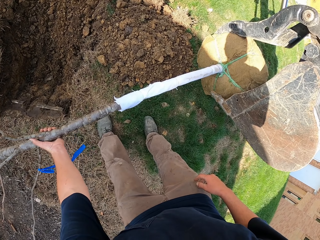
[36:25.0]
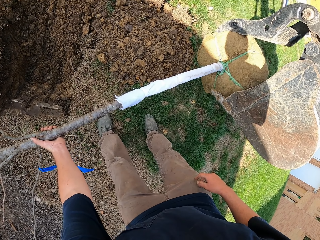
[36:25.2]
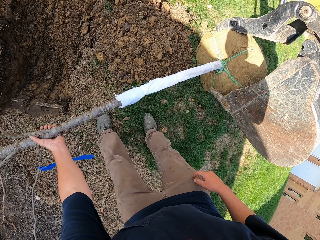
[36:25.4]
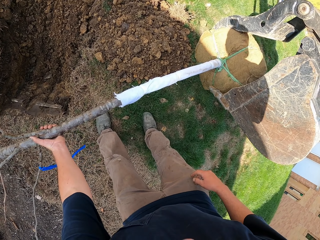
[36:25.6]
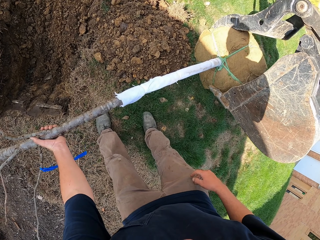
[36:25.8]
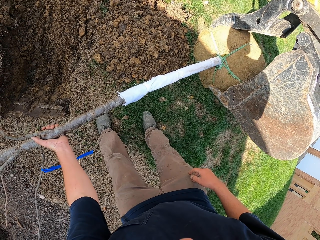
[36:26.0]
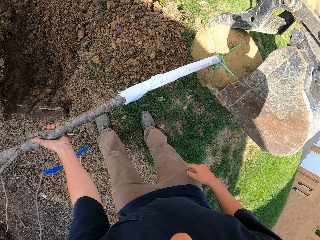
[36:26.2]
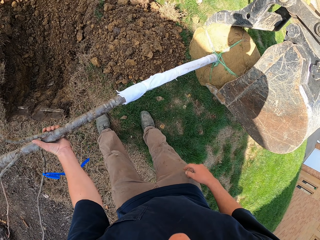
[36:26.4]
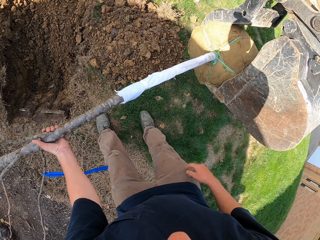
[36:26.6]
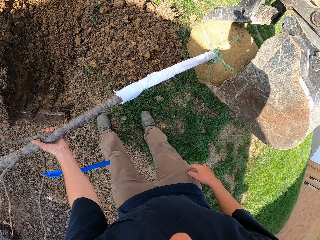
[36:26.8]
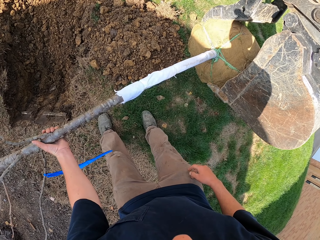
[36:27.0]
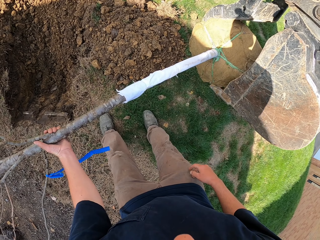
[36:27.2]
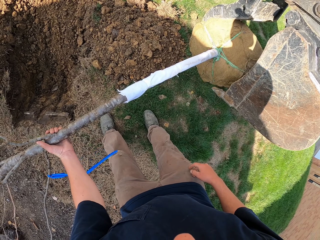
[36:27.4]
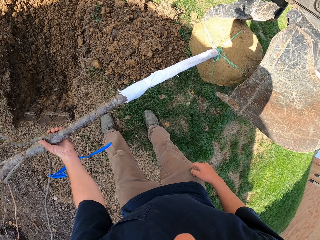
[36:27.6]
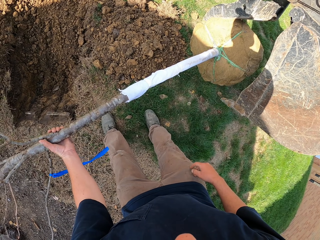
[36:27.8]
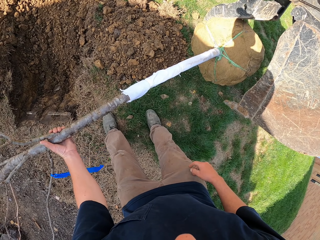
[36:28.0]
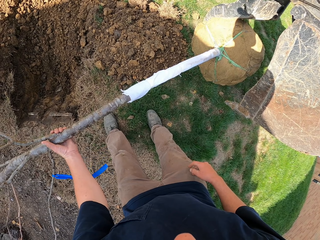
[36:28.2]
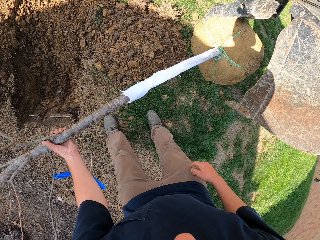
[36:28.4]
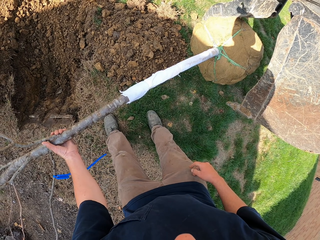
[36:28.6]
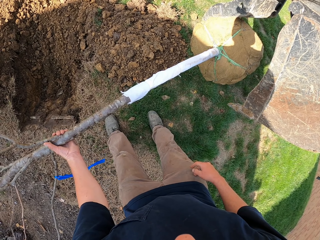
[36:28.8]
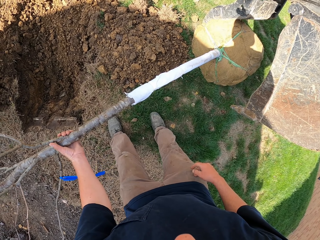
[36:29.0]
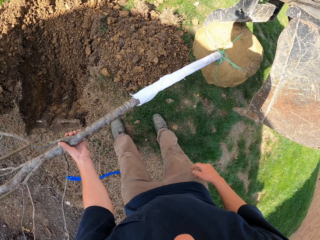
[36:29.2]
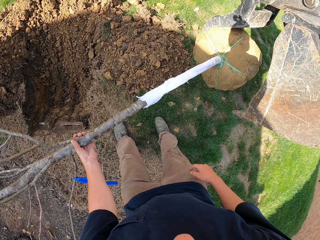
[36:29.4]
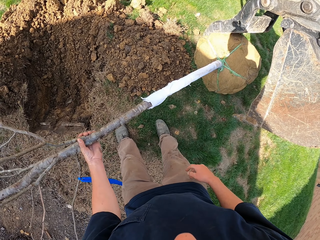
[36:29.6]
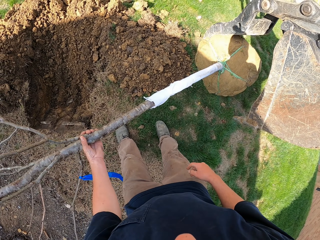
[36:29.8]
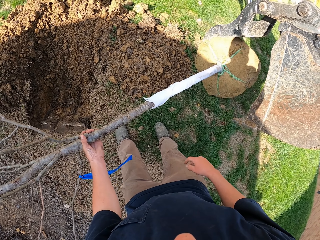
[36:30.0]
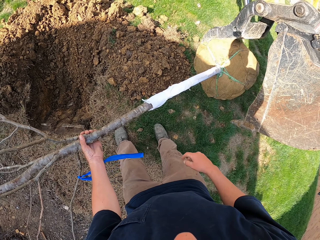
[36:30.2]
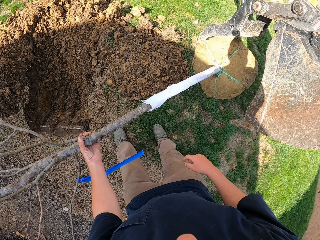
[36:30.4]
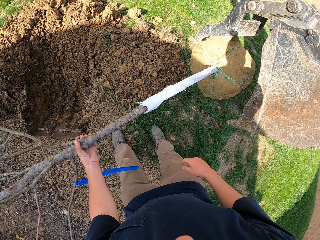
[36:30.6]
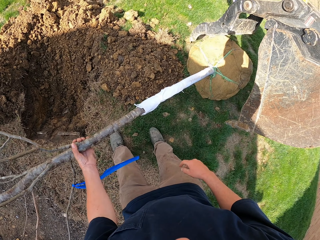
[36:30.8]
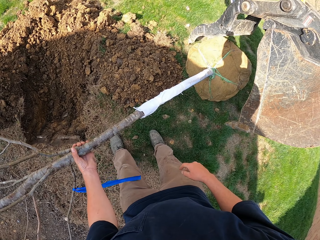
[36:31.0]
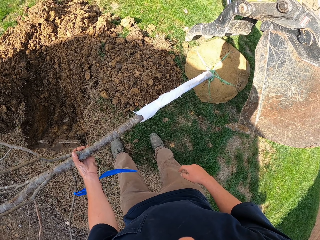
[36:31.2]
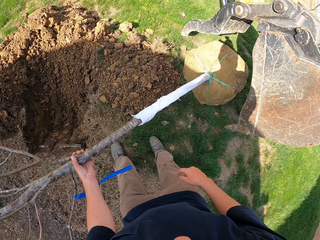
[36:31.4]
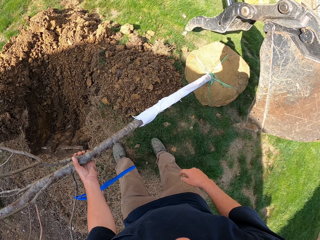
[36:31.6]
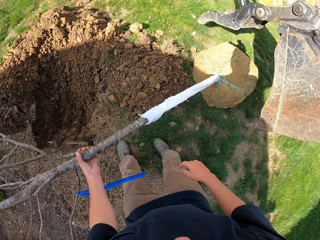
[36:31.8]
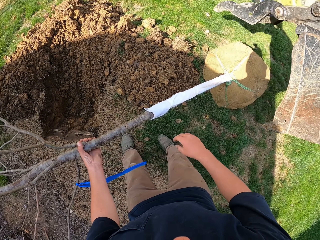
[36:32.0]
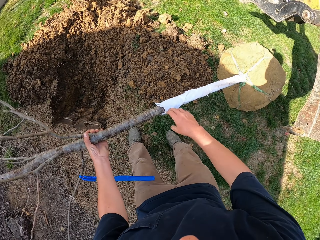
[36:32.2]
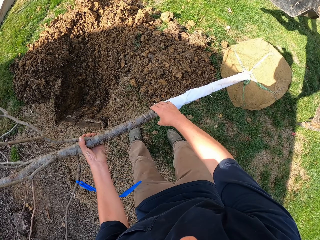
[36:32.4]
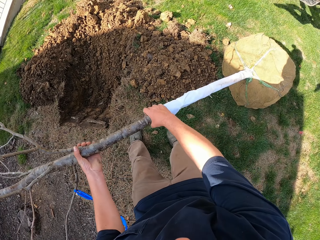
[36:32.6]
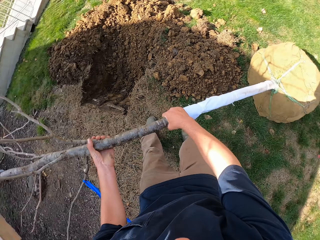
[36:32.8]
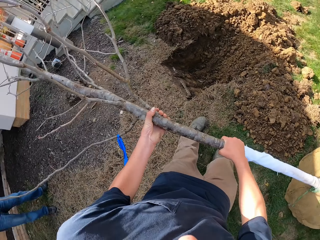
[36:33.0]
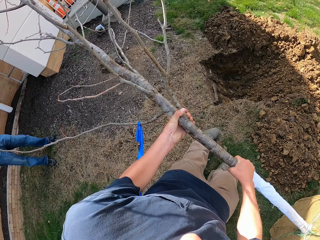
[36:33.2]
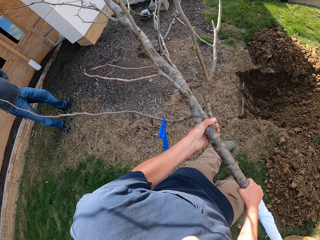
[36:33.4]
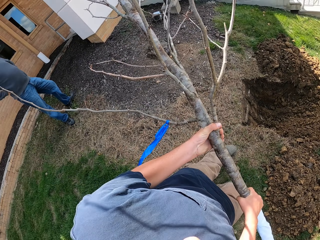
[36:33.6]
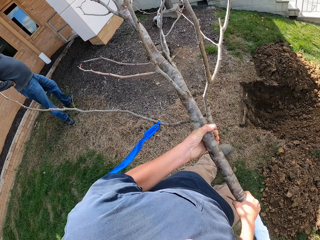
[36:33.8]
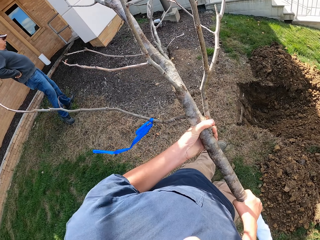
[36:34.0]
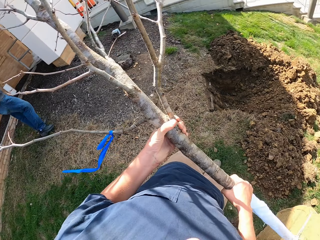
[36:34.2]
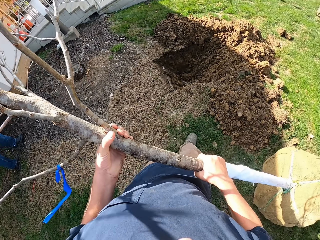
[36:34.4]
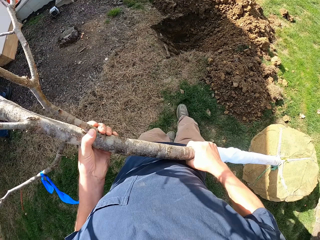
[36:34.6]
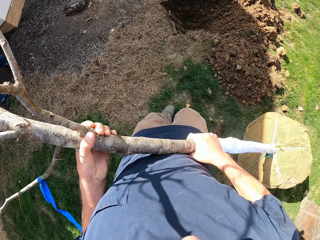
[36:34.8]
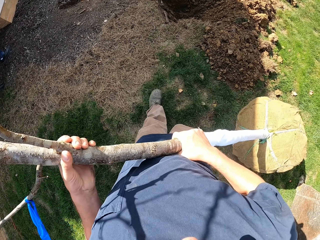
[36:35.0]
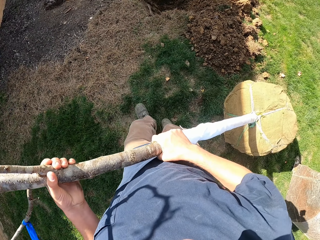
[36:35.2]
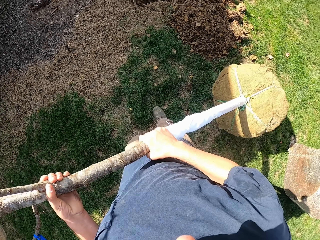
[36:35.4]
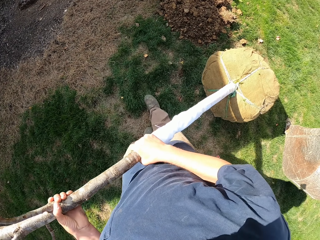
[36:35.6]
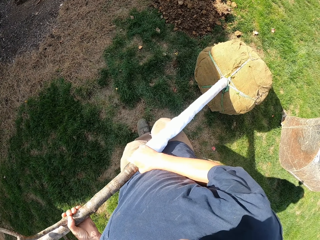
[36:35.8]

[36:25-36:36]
The camera wearer carries the tree.

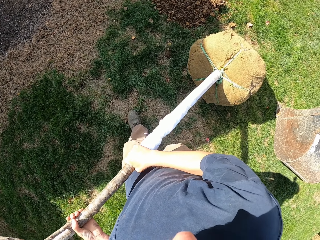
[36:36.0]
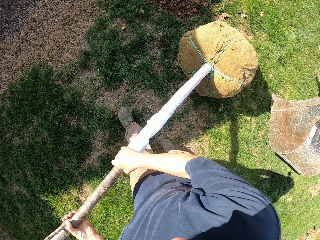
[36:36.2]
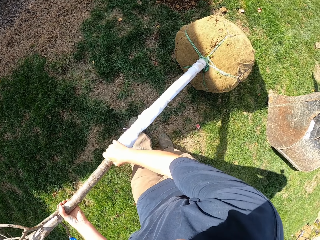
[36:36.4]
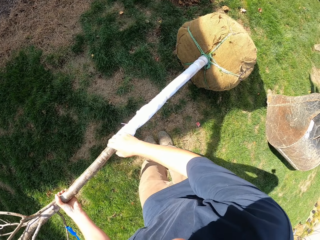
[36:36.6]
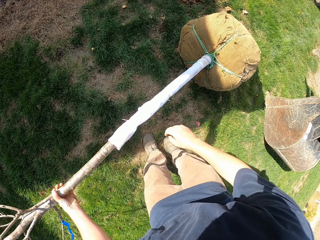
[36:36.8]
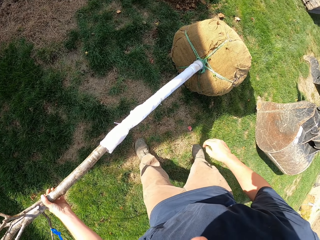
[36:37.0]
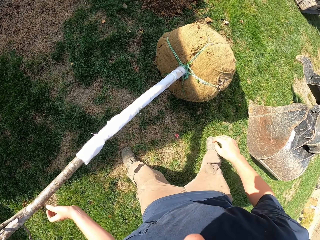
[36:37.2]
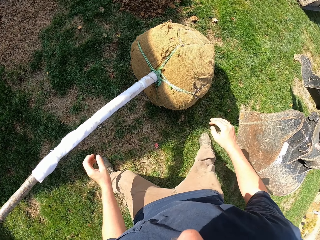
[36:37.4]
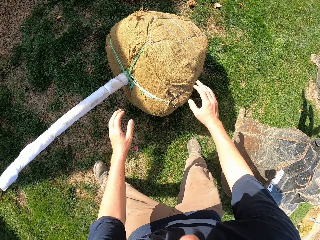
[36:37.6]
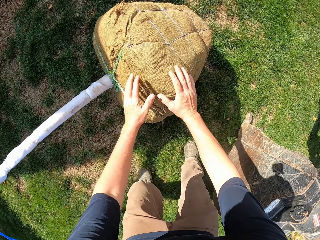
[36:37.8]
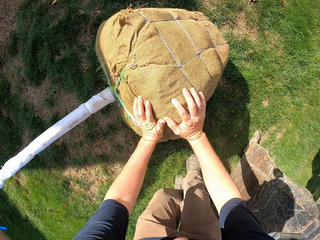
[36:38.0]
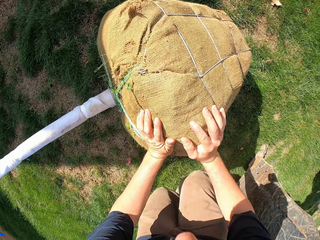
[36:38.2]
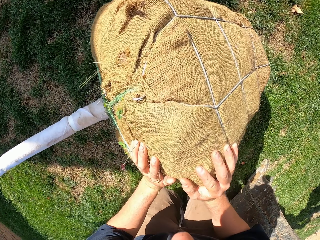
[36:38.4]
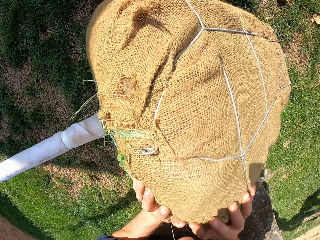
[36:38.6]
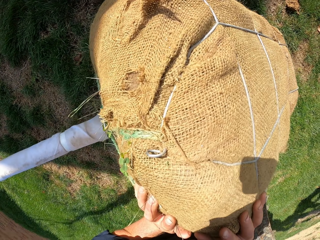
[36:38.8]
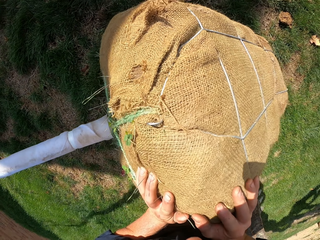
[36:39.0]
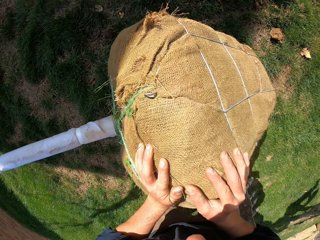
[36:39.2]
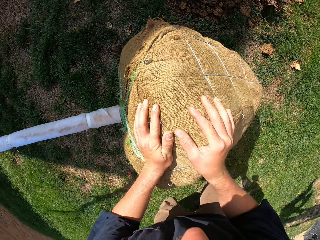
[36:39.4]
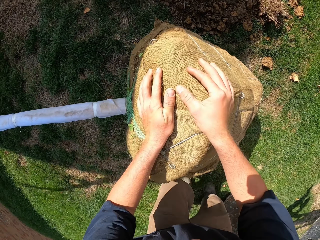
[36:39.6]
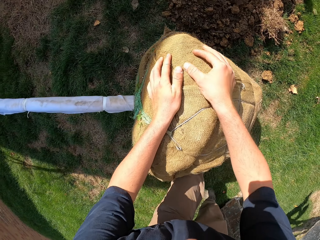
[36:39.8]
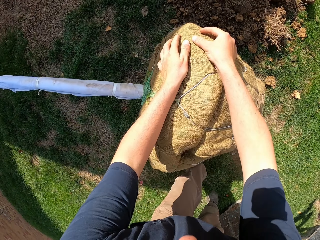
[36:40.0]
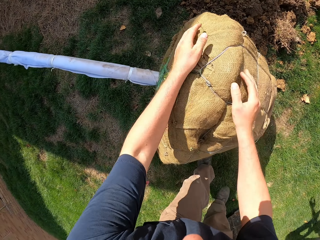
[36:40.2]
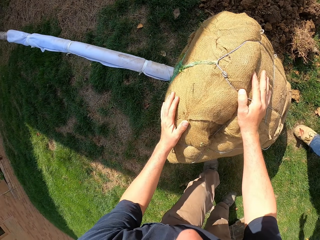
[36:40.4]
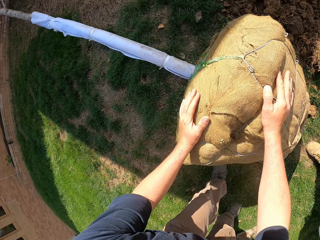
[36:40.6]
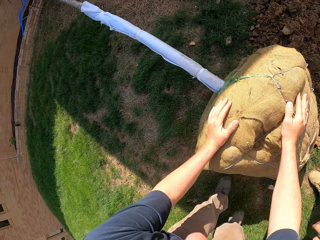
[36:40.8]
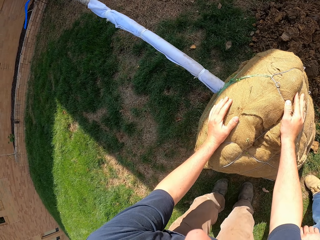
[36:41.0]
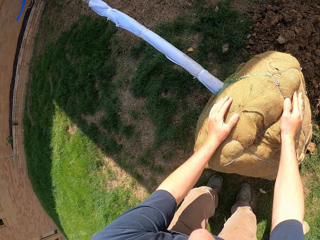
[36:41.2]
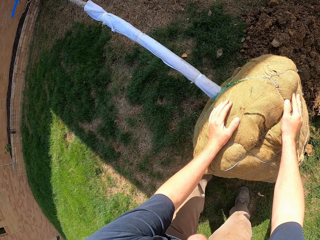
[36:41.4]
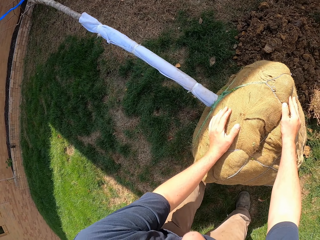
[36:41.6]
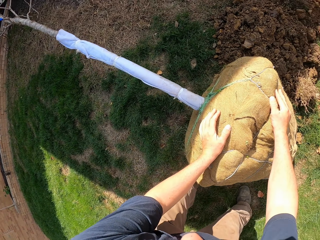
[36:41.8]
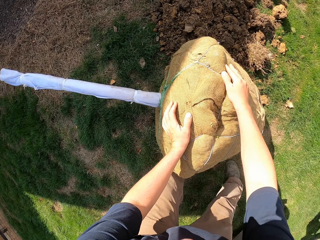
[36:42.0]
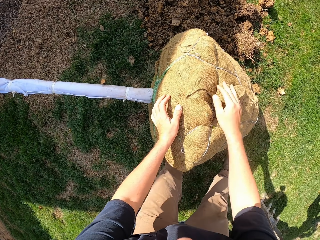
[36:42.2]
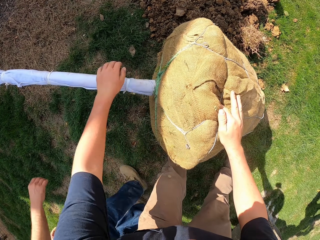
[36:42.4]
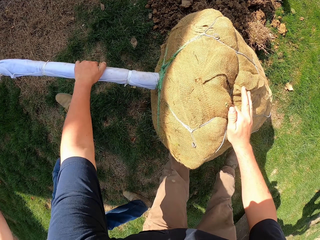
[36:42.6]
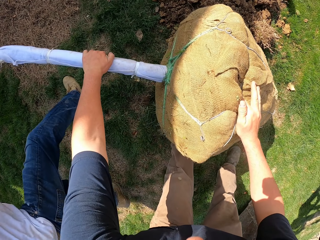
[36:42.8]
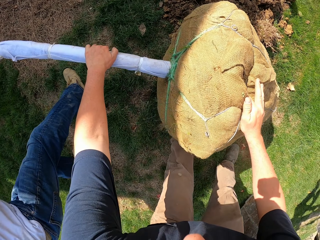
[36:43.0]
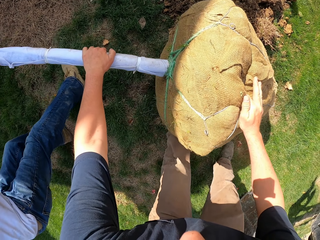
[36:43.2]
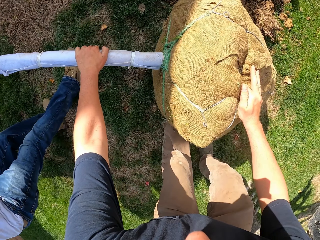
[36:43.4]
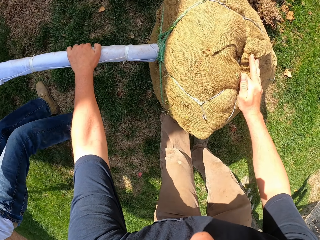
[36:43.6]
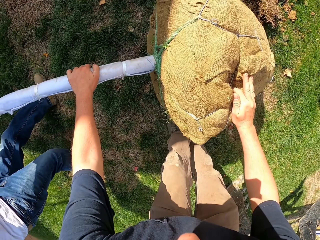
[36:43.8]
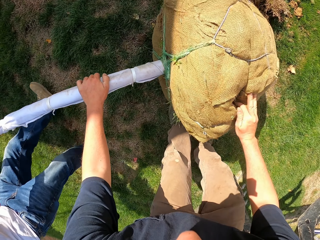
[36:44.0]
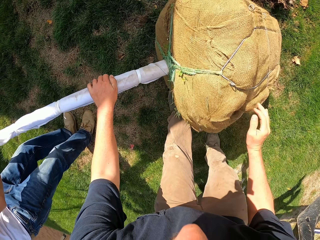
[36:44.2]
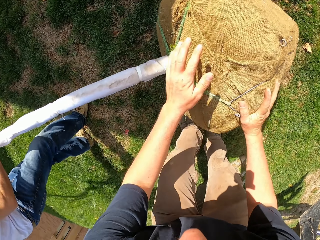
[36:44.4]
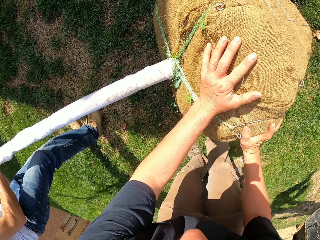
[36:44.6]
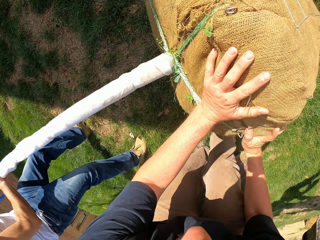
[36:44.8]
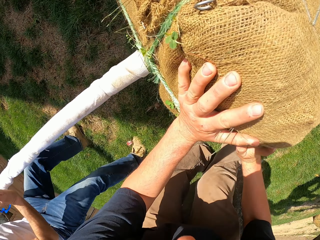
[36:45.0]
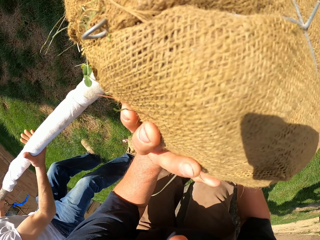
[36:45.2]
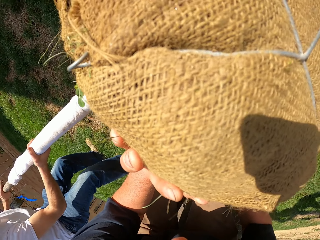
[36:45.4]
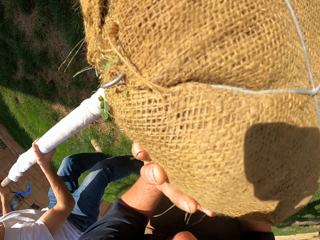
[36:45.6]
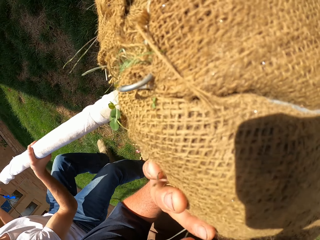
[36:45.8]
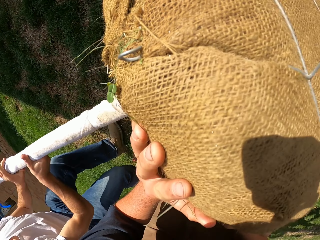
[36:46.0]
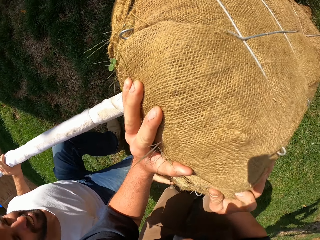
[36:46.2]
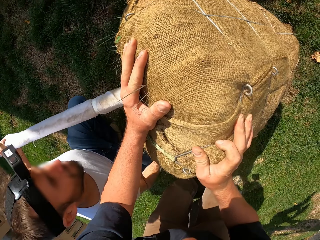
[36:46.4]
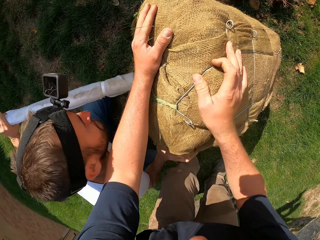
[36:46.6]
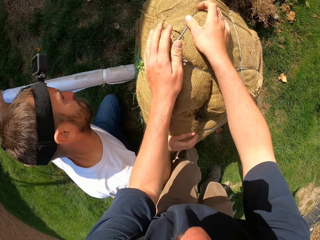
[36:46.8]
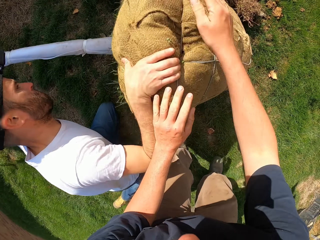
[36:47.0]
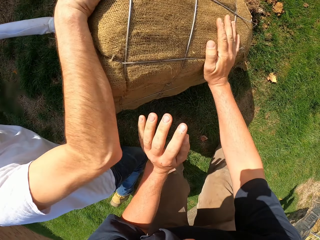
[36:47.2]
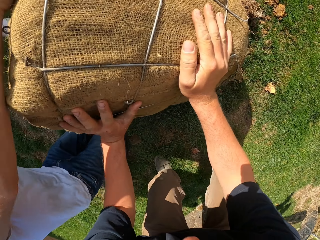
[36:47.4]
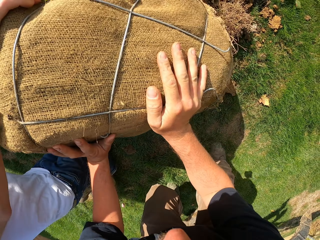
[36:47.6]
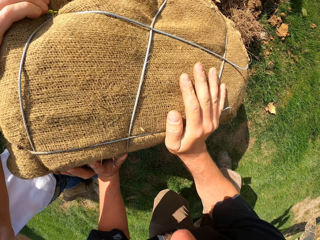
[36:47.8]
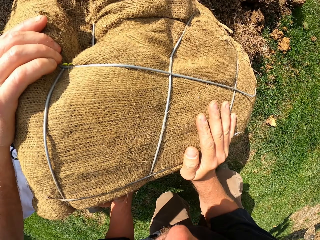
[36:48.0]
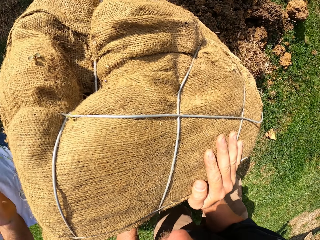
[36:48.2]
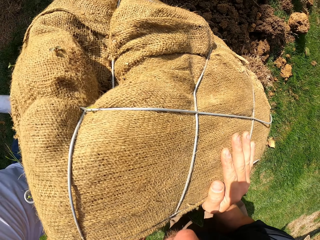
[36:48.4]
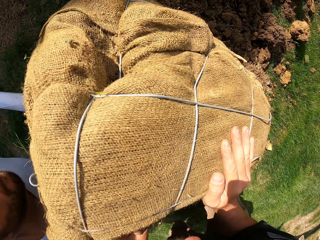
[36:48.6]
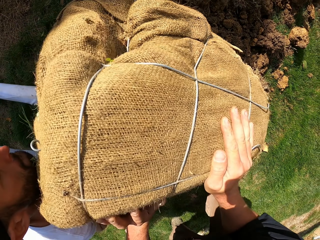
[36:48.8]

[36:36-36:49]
The camera wearer puts the tree down. They push the tree plant towards the hole. A man assists the camera wearer.
